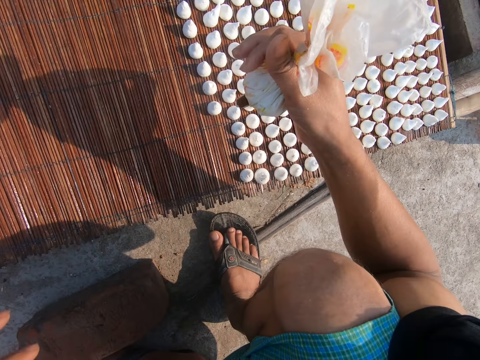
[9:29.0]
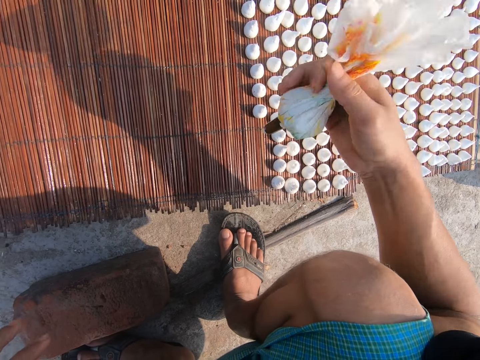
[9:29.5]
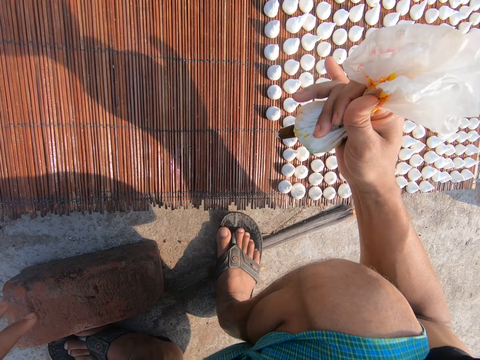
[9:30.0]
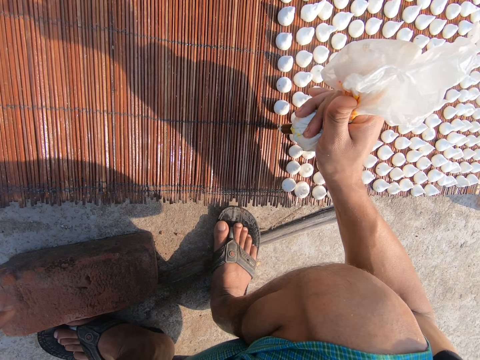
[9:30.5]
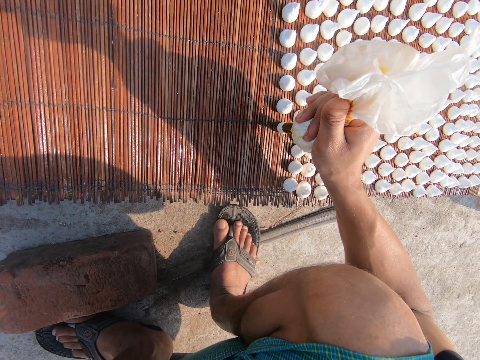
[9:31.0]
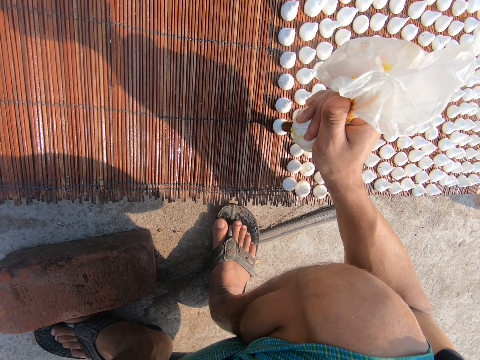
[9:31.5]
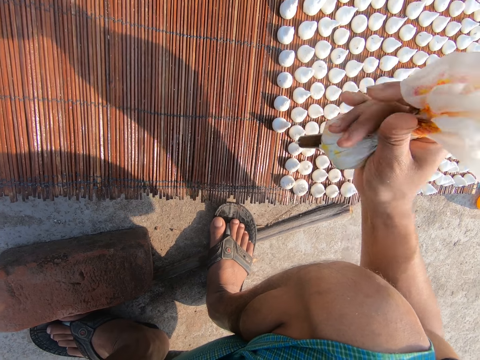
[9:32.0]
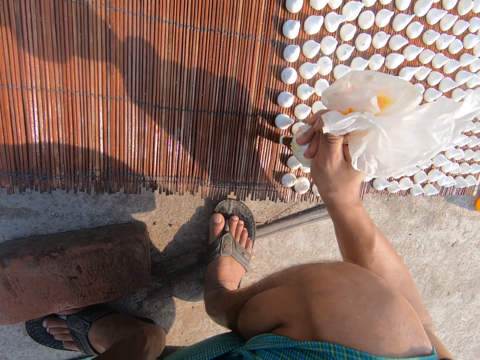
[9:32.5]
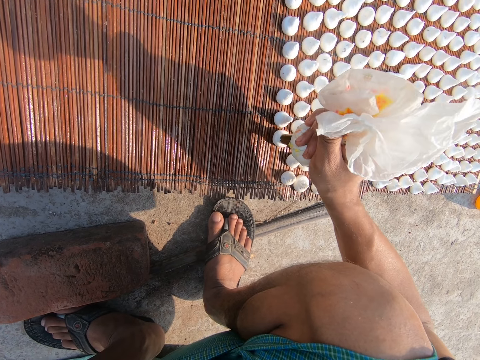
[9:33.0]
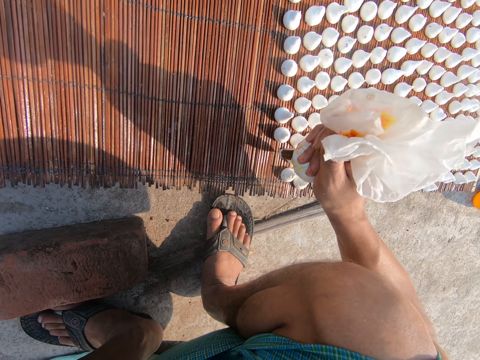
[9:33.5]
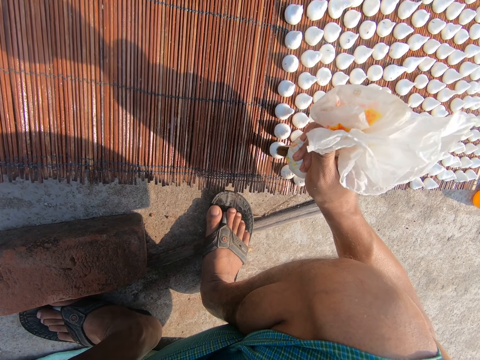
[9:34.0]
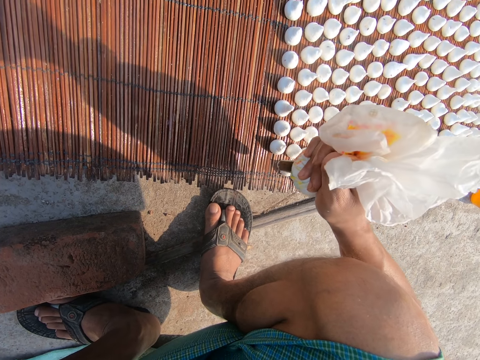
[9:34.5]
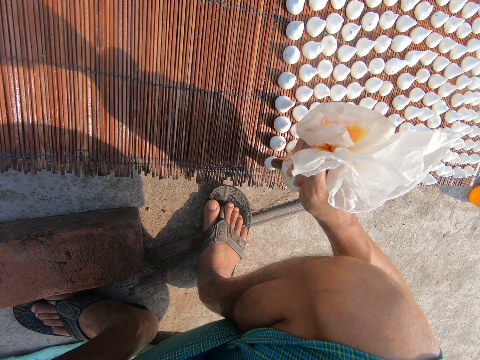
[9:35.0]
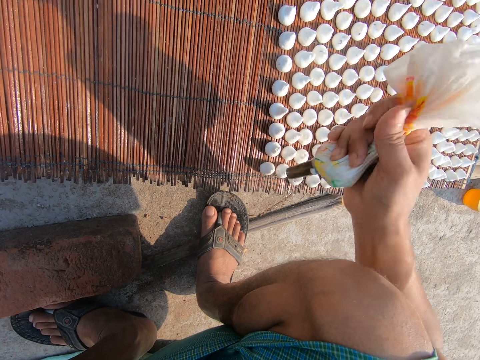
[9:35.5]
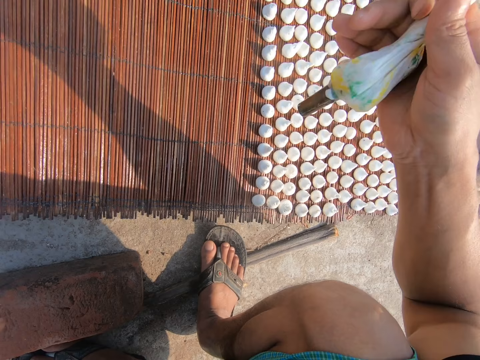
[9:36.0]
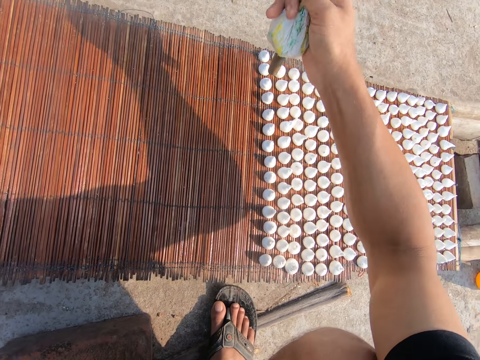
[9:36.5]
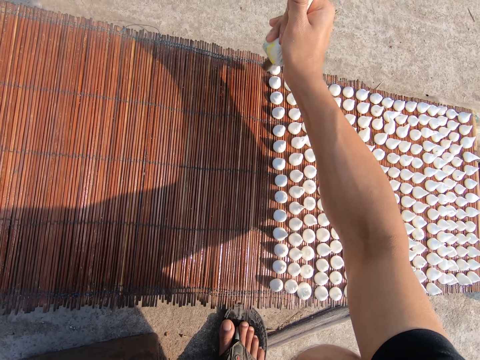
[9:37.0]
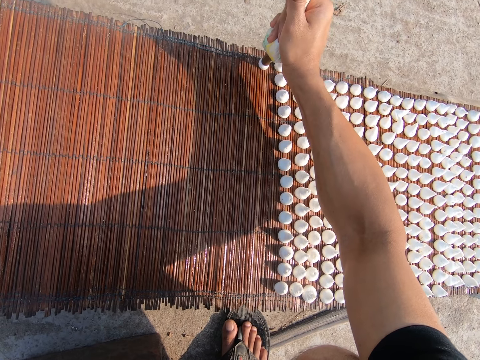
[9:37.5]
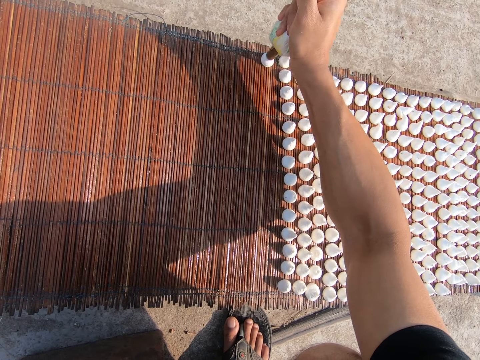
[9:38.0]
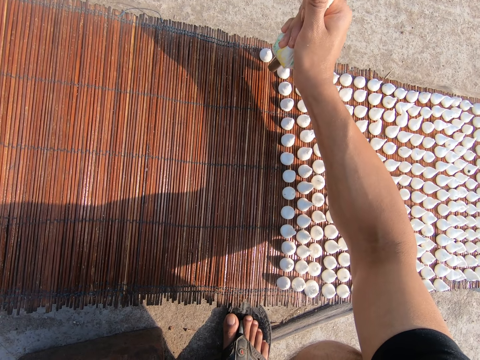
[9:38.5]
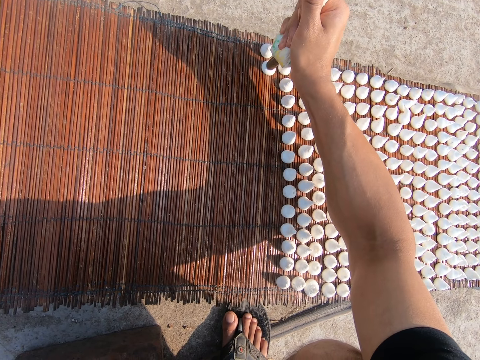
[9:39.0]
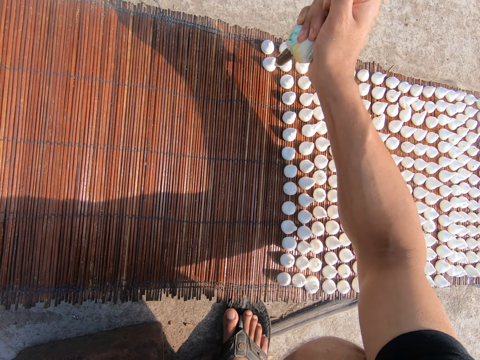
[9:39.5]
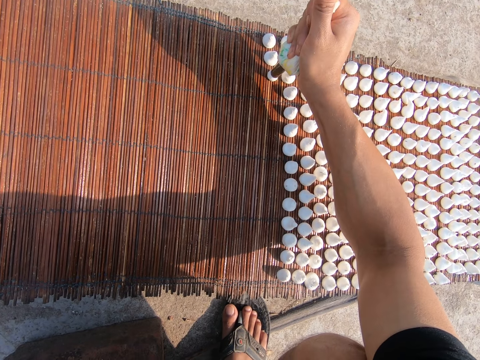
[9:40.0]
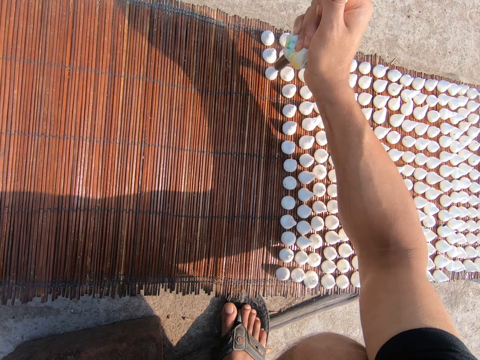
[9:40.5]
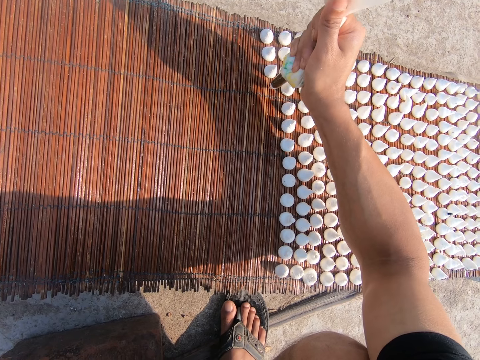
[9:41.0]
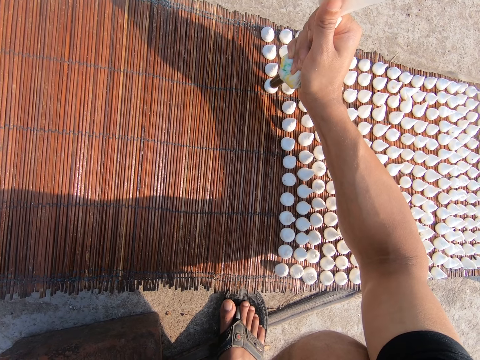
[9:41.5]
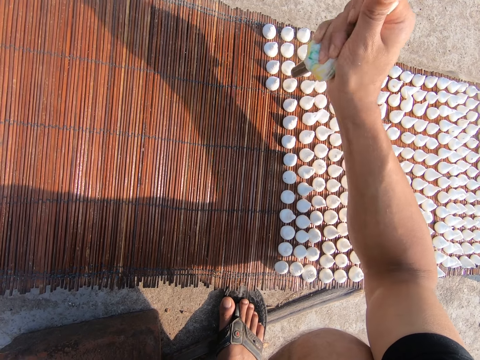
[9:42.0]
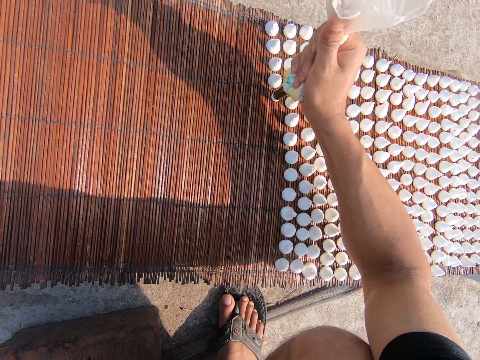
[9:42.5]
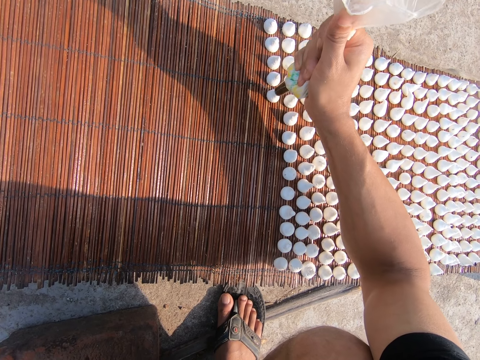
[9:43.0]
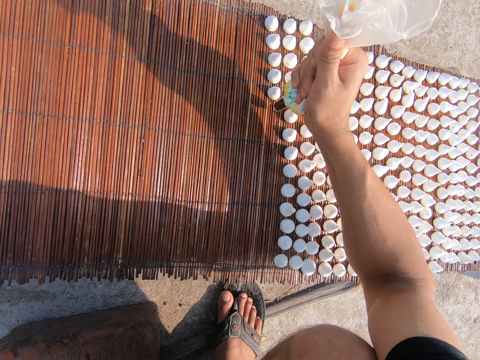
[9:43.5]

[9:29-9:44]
The camera wearer holds the piping bag with his right hand. He squeezes paste onto the wooden sheet from the piping bag in his right hand. He squeezes paste onto the wooden sheet from the piping bag in his right hand repeatedly.

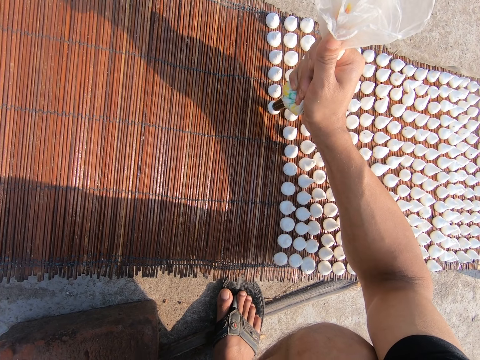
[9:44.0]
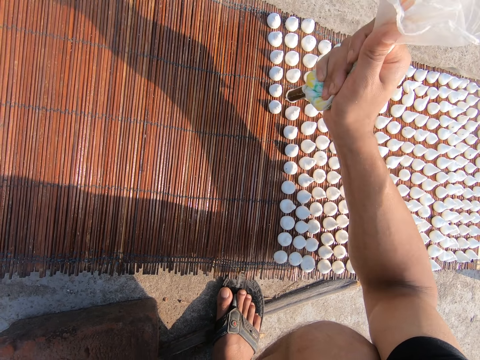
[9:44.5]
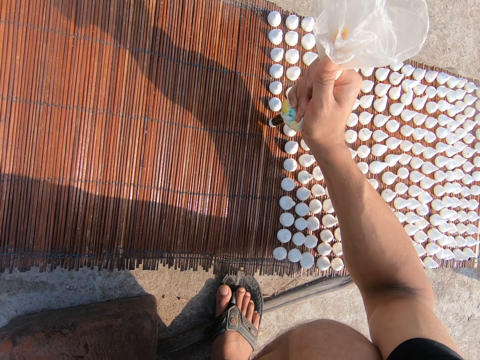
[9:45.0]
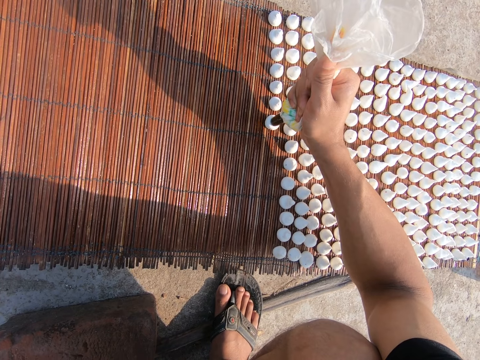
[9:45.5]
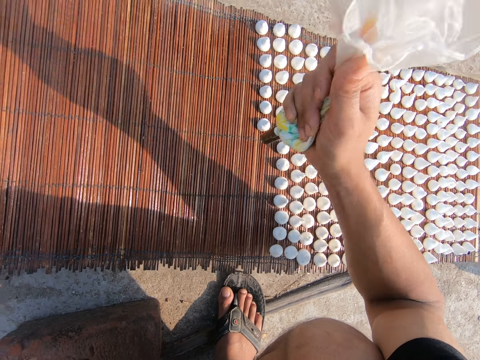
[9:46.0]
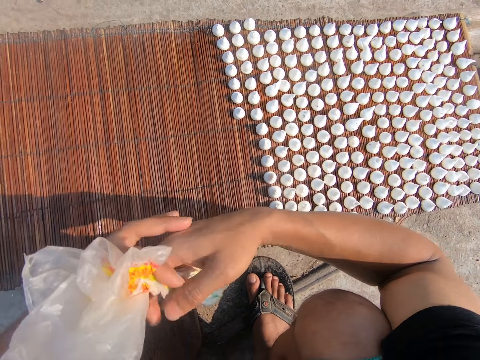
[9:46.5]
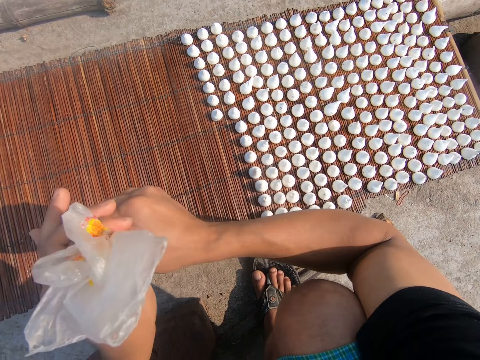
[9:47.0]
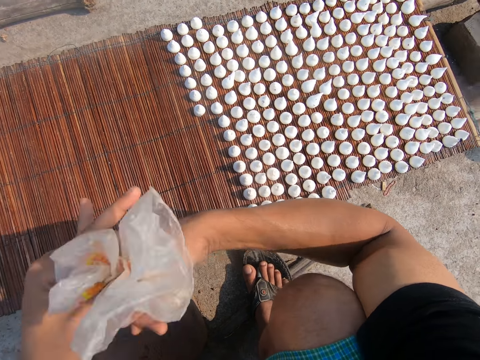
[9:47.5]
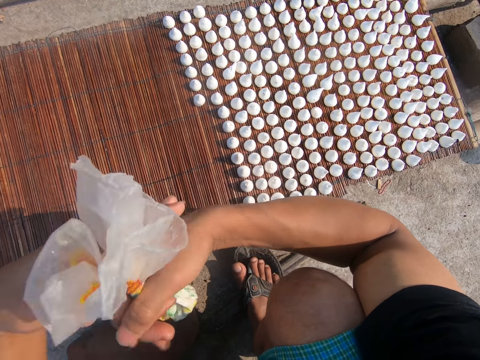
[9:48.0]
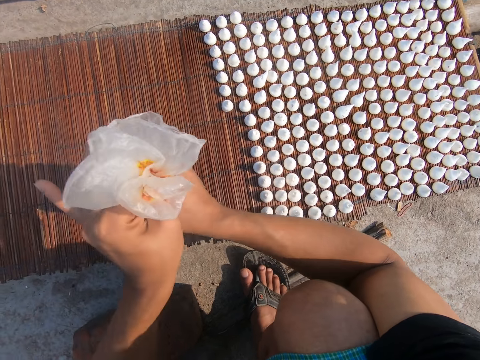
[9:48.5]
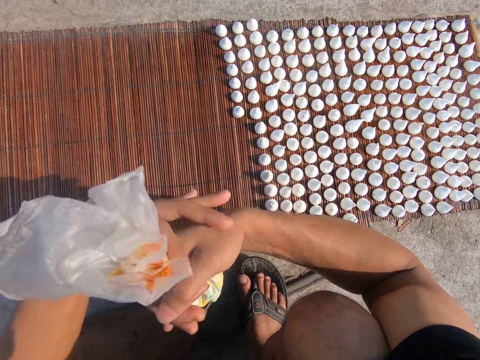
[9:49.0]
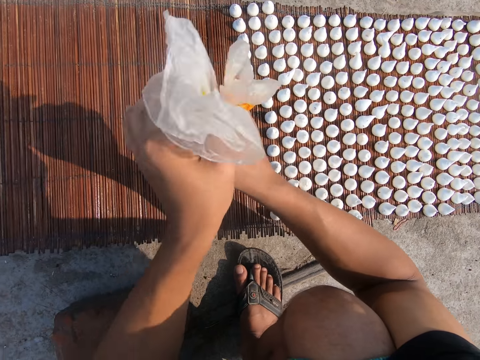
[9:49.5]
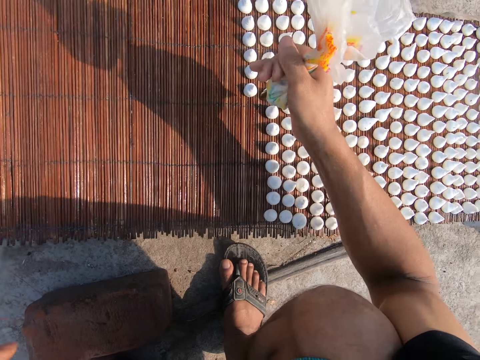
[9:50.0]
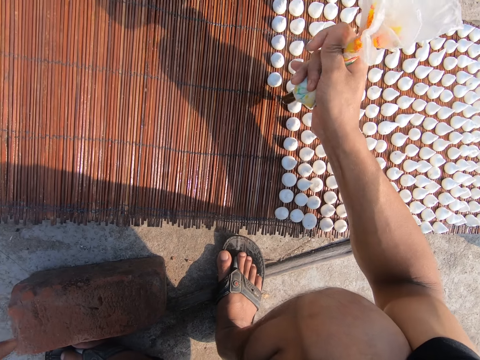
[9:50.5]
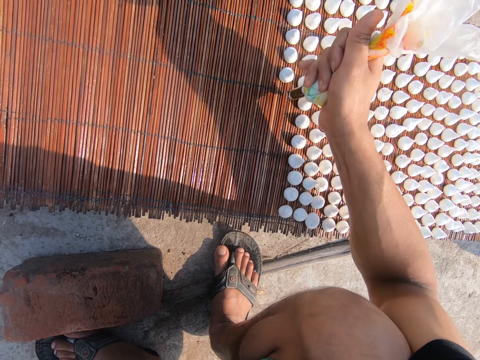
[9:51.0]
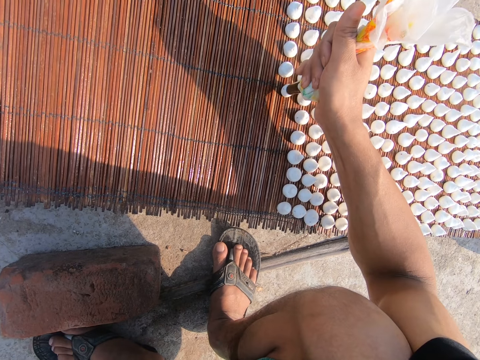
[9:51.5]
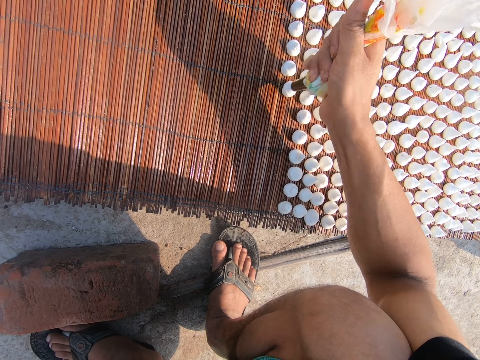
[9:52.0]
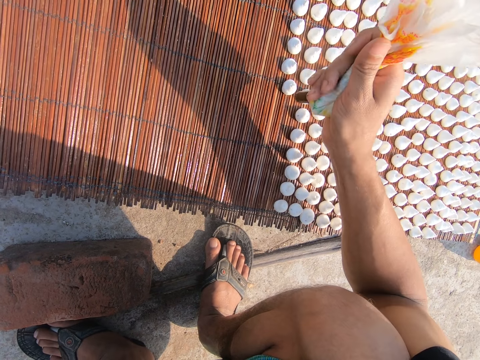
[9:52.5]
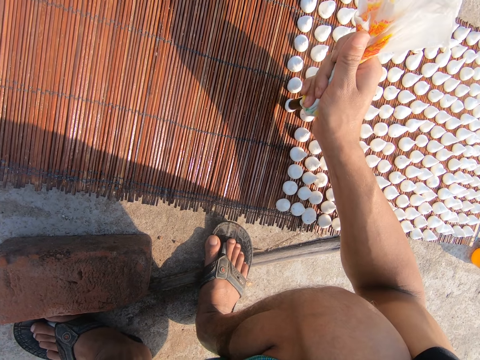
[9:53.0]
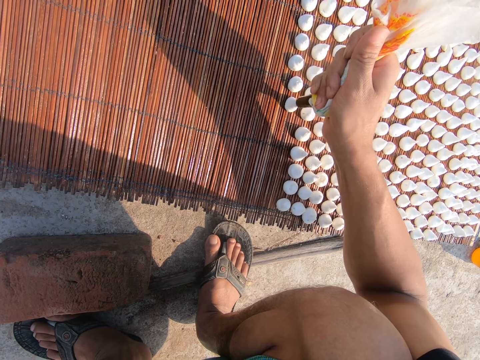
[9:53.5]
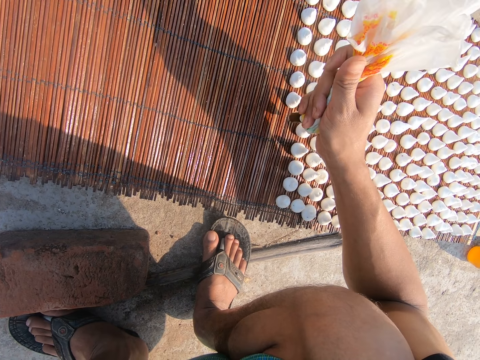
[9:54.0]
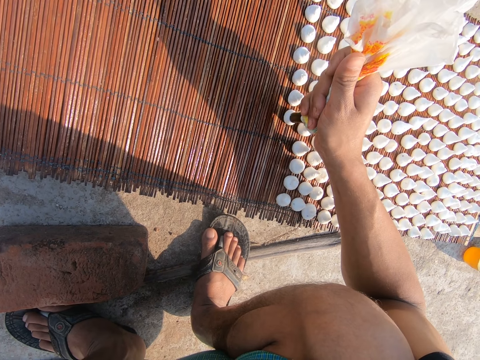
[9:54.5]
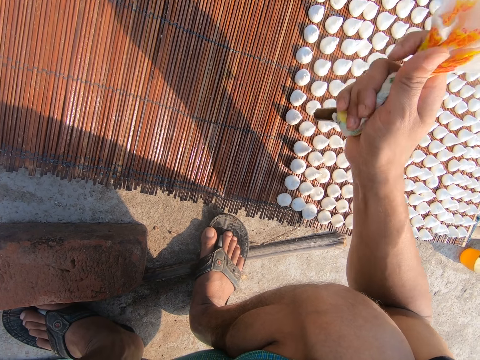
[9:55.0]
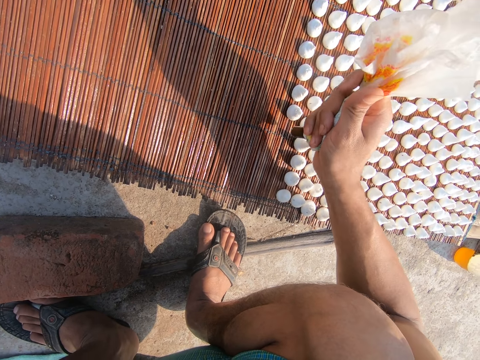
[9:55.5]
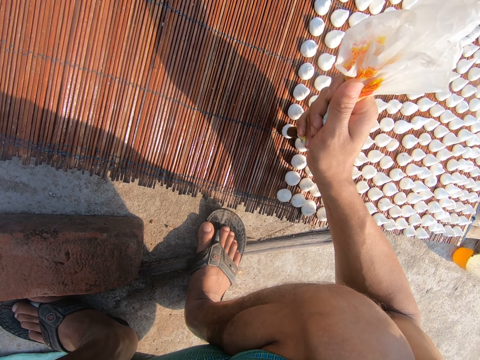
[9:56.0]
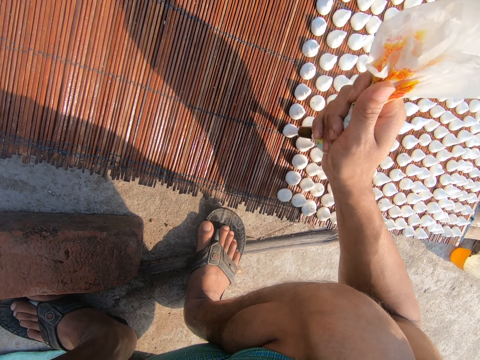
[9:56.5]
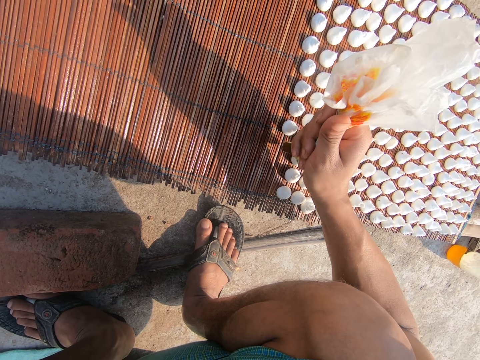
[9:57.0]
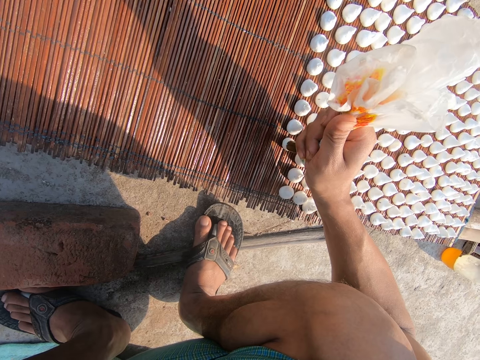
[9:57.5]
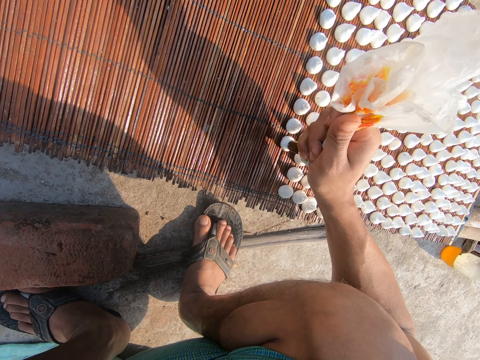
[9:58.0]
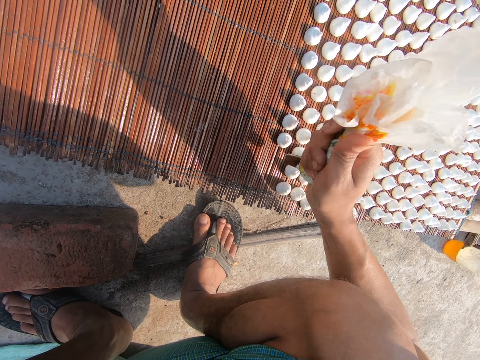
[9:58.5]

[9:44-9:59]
The camera wearer squeezes paste onto the wooden sheet from the piping bag in his right hand. He squeezes paste onto the wooden sheet from the piping bag in his right hand again. He squeezes the piping bag with his hands. He rolls the piping paper. He holds the piping bag with his right hand. He squeezes paste onto the wooden sheet from the piping bag in his right hand repeatedly.
